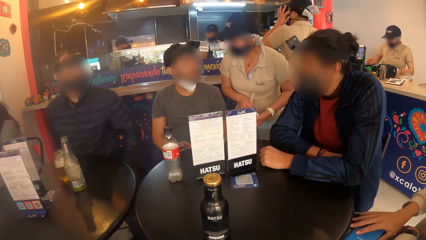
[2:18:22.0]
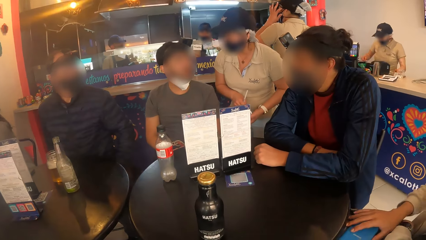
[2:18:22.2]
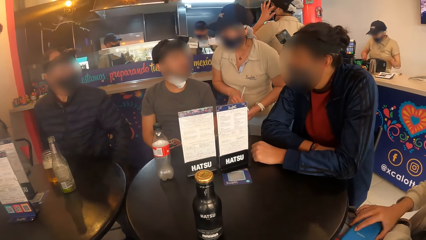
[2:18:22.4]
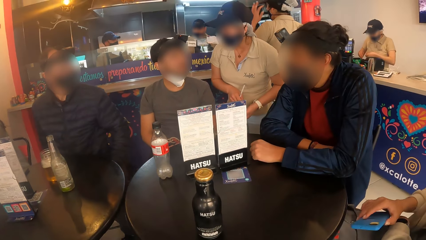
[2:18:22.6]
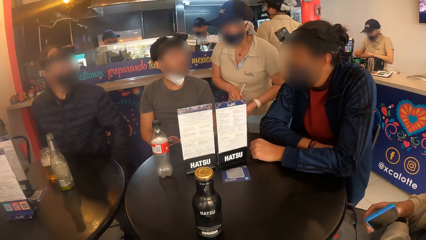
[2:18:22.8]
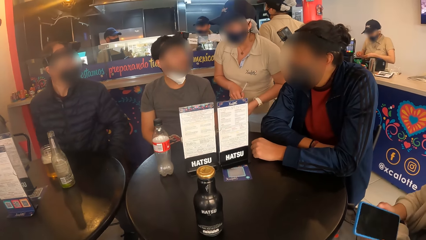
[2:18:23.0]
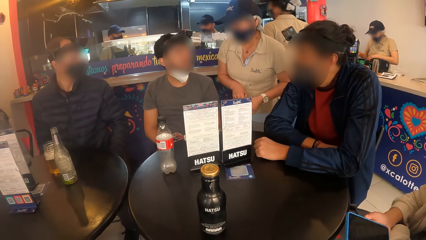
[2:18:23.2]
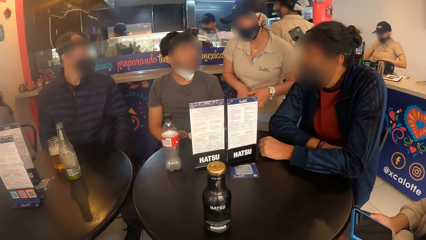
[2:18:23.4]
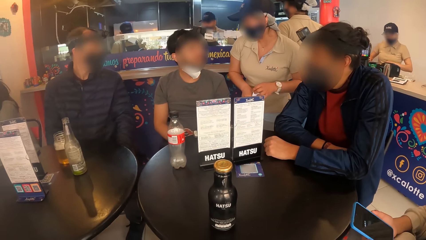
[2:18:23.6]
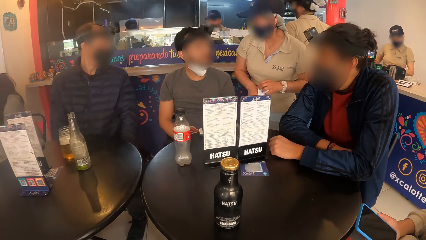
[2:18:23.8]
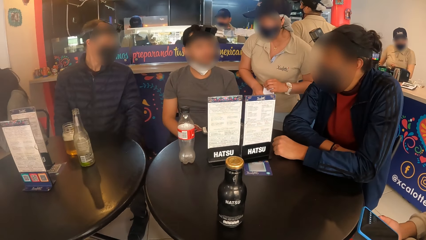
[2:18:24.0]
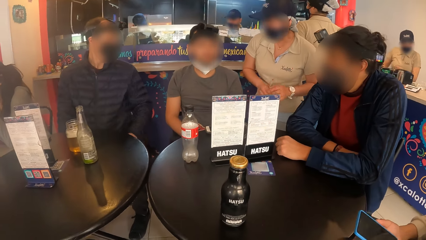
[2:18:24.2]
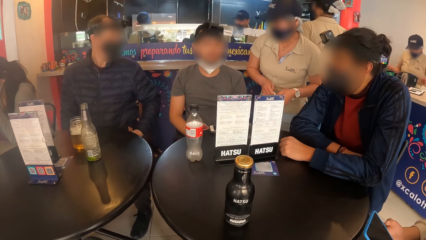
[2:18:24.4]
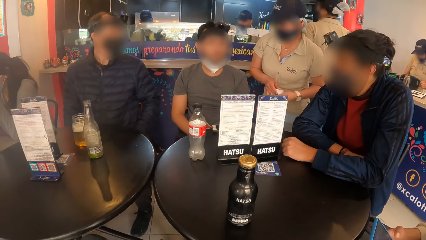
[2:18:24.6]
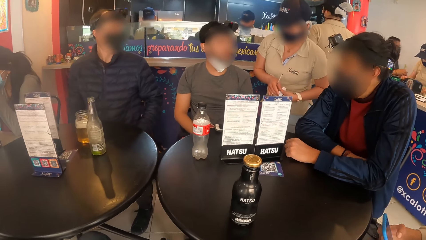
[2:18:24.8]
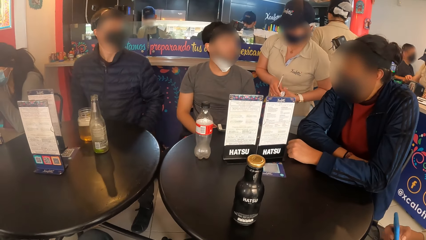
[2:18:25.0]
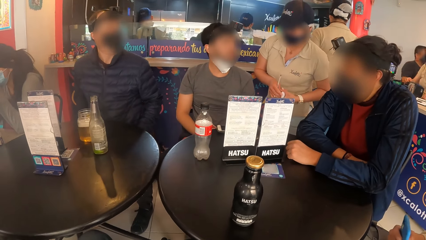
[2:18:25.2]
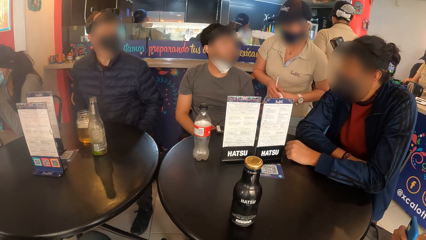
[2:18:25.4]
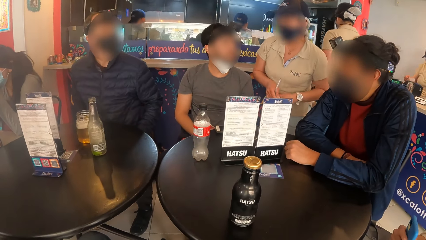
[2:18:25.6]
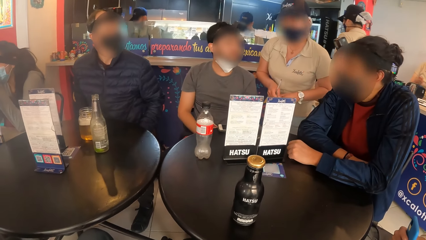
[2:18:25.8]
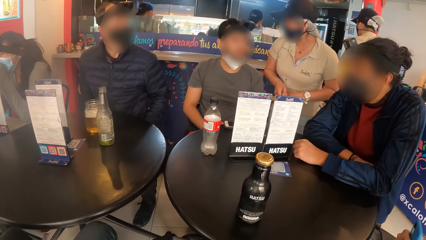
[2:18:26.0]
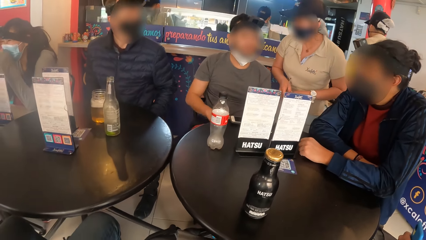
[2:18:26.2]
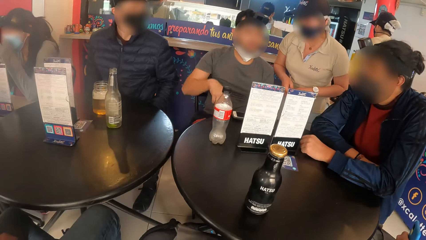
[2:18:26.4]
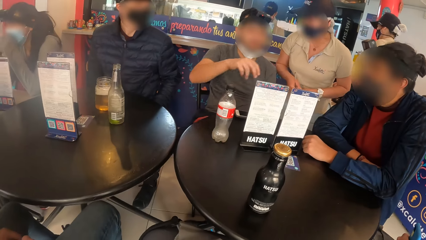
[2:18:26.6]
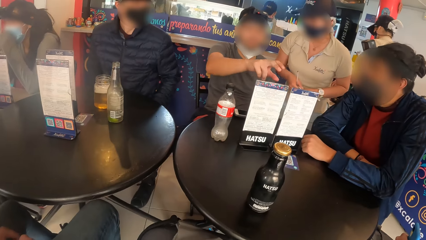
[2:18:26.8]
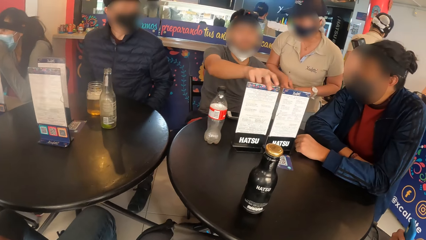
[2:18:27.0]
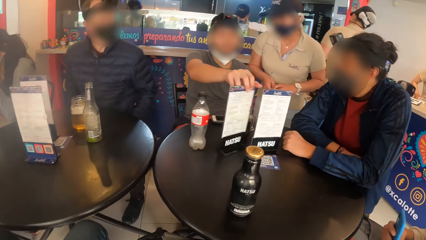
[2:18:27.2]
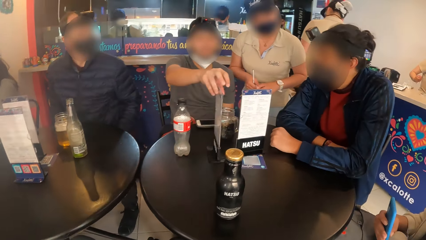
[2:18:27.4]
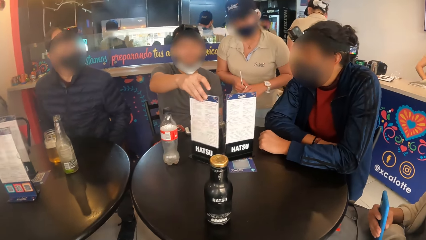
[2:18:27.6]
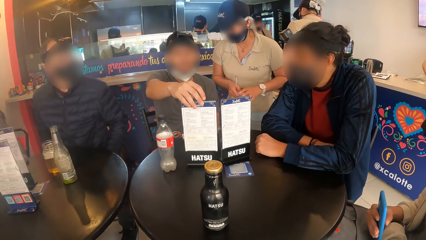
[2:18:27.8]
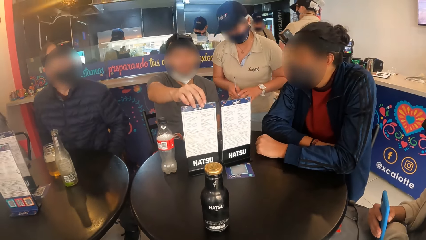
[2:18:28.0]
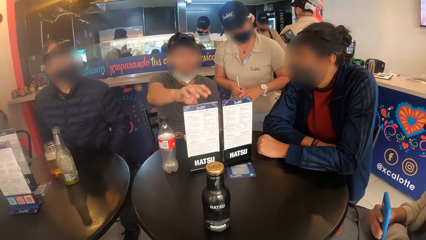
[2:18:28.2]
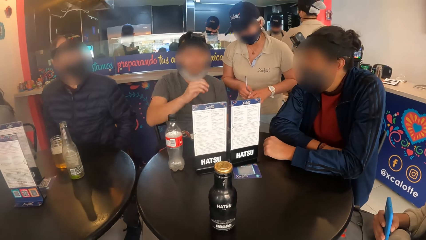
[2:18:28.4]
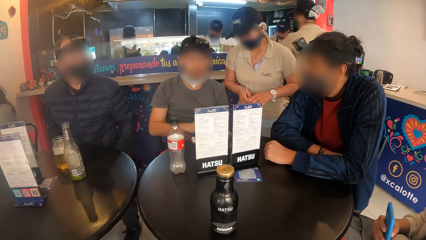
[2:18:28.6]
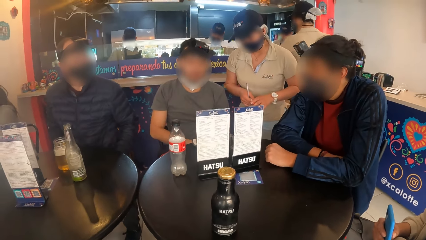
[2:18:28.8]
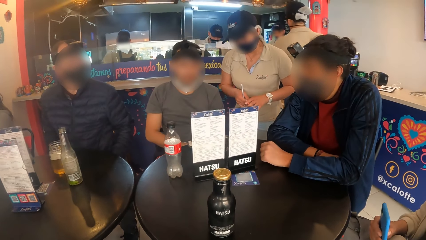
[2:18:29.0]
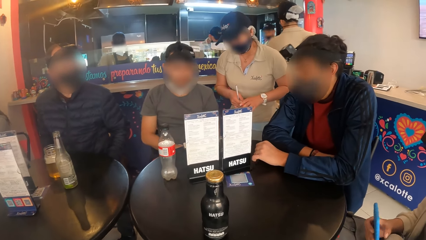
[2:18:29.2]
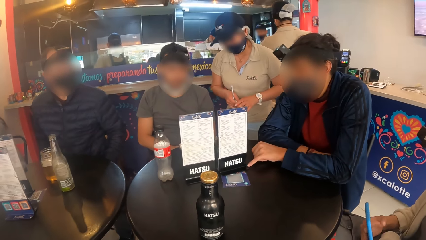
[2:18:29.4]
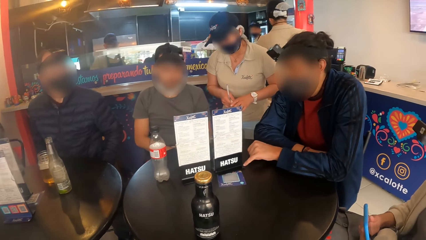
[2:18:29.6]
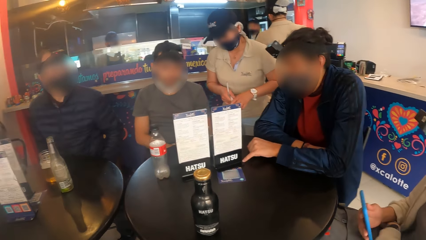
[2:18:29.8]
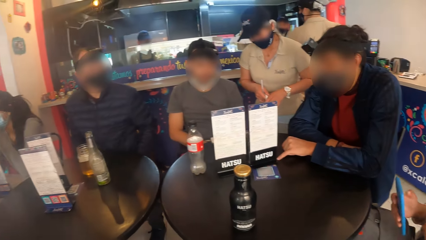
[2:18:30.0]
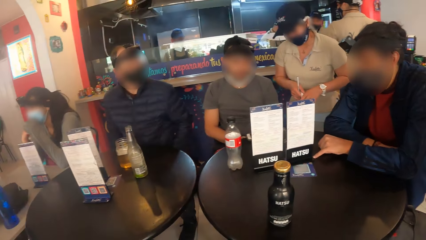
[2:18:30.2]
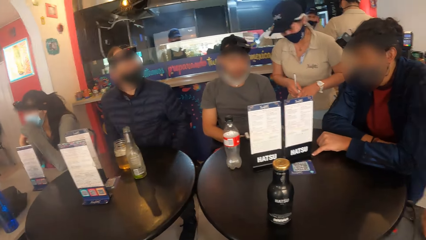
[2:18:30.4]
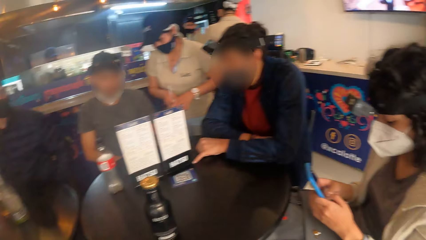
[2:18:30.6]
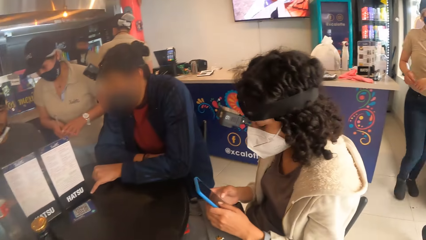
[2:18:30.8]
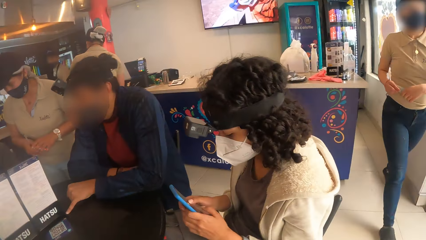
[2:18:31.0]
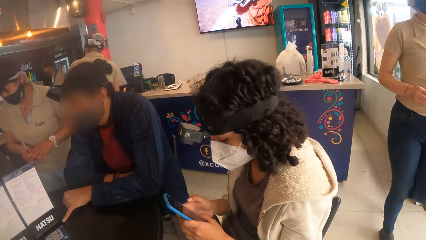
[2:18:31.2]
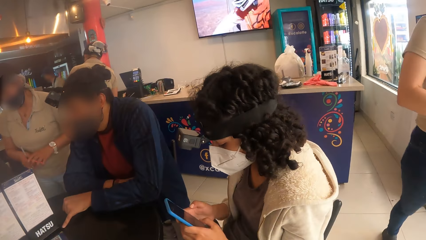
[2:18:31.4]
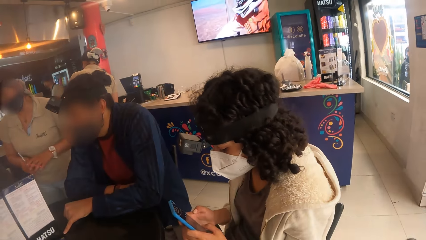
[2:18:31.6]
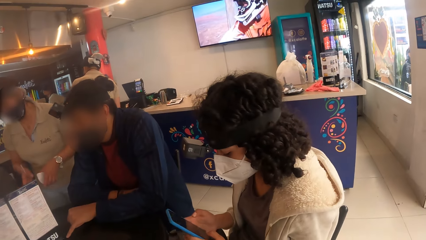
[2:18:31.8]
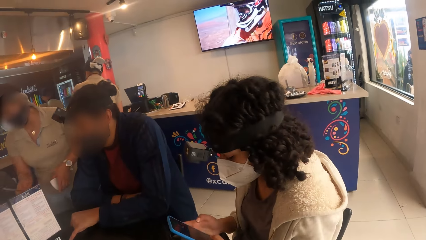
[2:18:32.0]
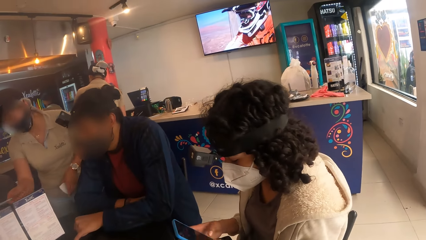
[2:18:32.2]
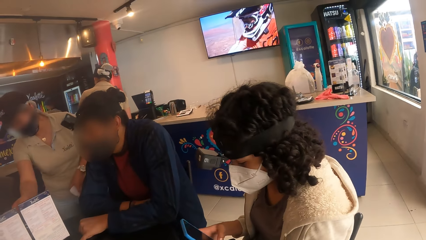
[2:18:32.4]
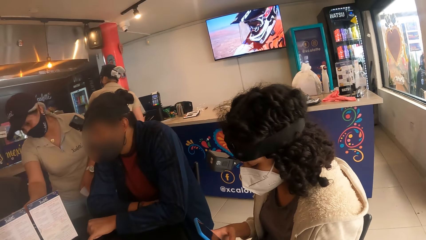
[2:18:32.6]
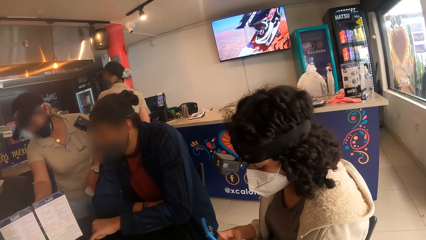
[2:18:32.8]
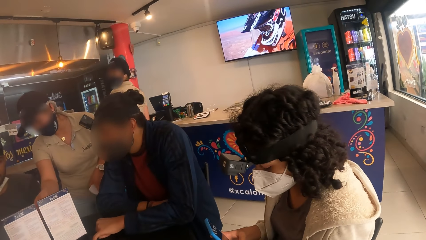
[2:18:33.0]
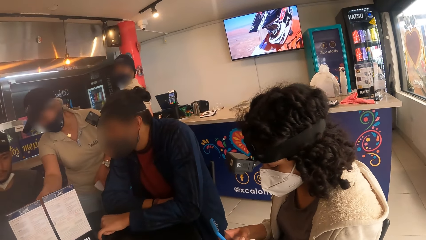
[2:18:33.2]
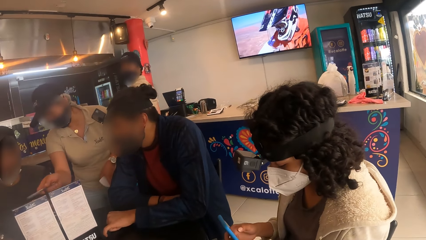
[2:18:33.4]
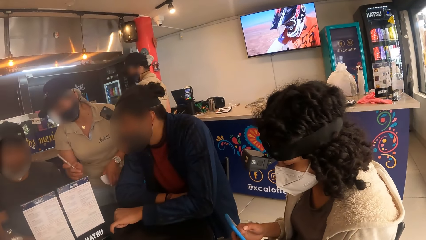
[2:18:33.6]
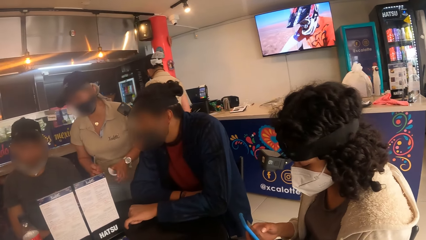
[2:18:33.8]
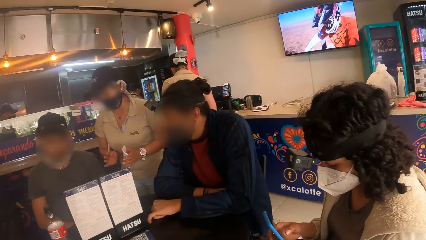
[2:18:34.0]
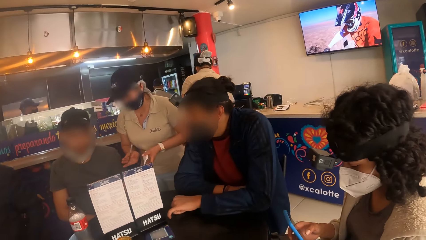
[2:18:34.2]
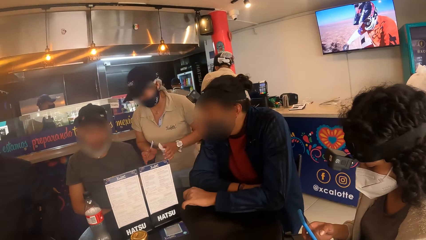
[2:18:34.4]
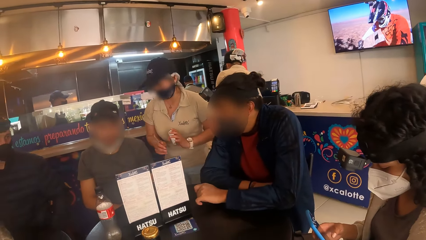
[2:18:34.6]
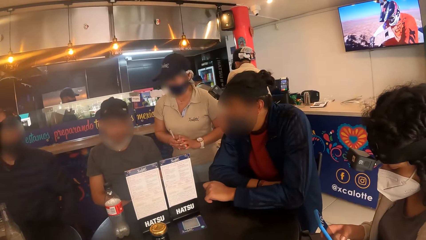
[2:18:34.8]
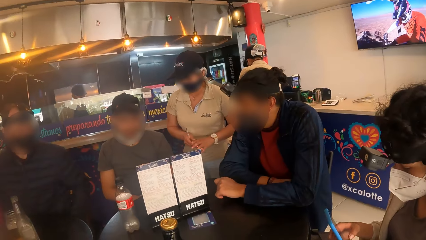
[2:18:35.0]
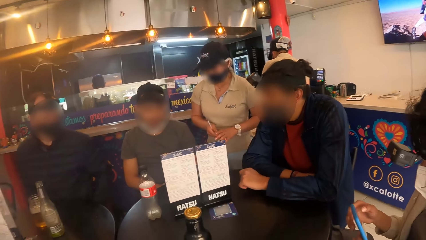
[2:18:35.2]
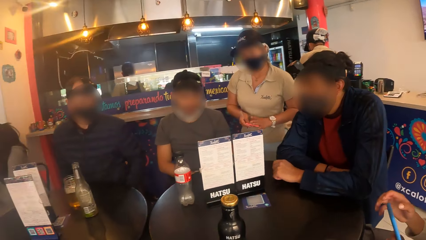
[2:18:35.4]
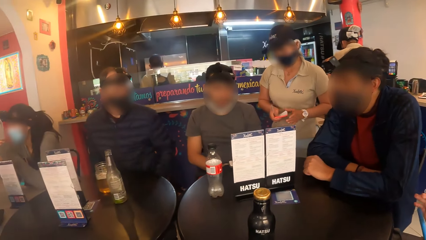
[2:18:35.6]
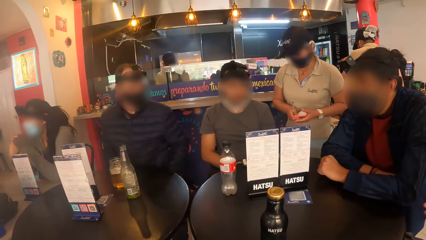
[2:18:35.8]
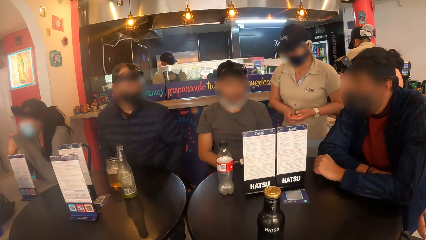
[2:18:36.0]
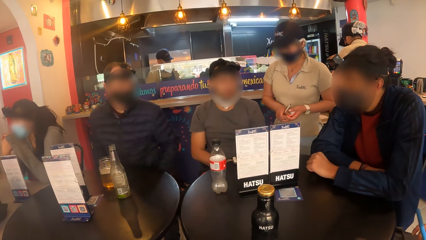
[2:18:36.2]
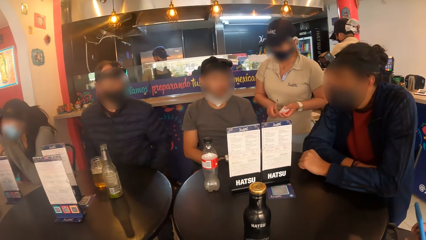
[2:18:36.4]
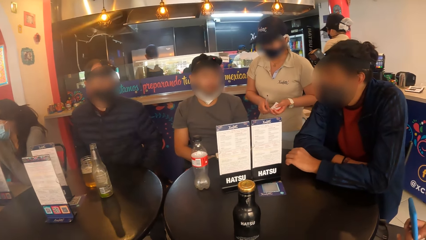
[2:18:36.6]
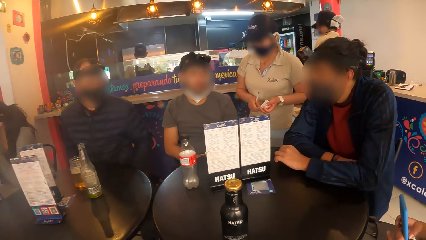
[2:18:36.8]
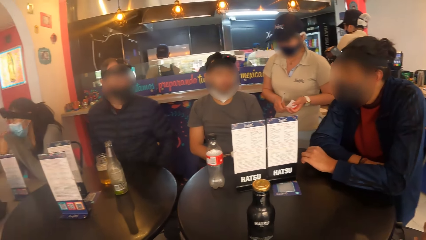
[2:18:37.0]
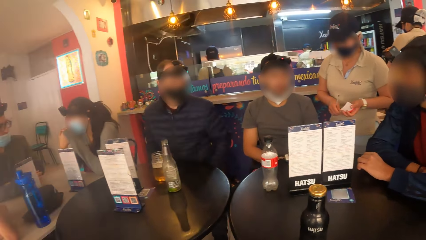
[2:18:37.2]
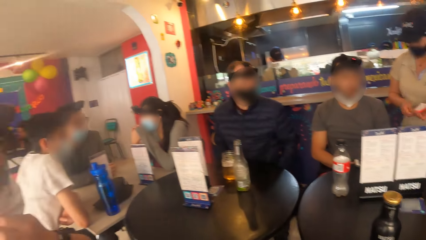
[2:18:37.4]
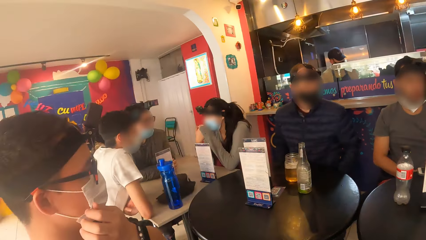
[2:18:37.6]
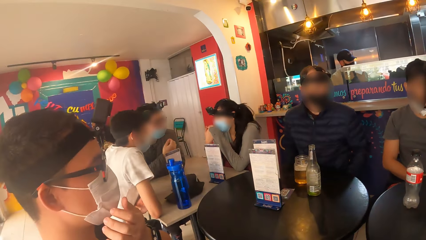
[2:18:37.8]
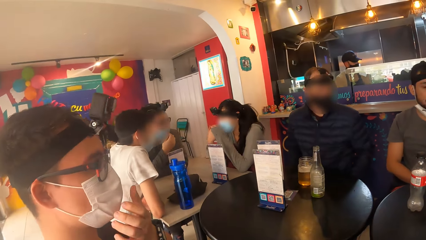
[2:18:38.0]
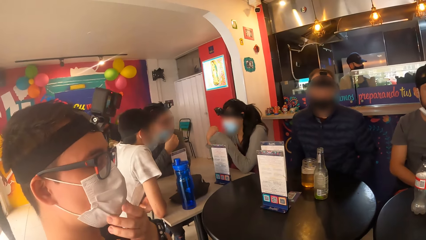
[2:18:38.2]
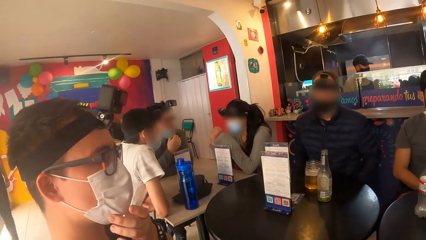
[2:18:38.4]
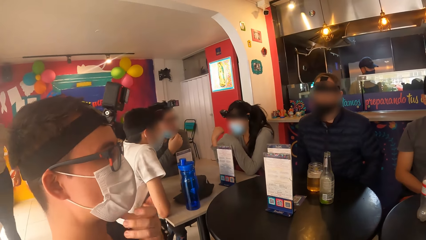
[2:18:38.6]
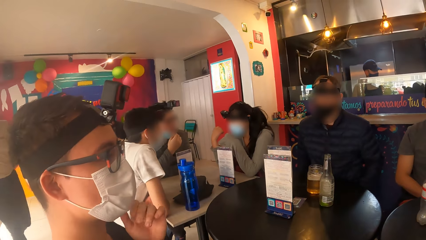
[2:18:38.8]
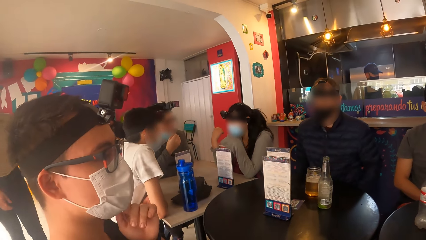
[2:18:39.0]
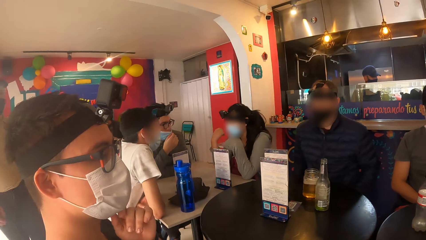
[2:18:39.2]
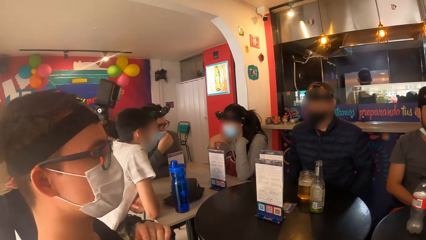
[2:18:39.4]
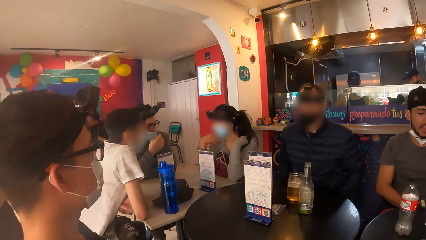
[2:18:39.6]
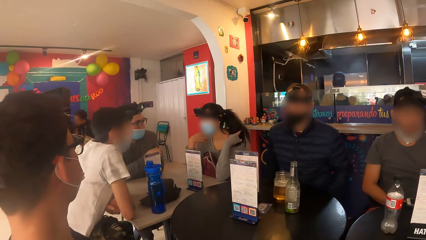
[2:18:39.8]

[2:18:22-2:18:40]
A woman picks up the phone from her lap with her right hand. The camera wearer looks in front. The woman operates the phone with her right hand. A man turns the menu on the table with his right hand. The camera wearer looks in front. The woman operates the phone with her hands. The camera wearer looks at the woman. They look in front. They look sideways. They look in front and look at a person. The person touches his mask with his left hand.
